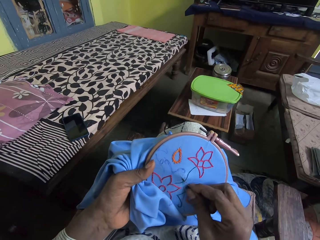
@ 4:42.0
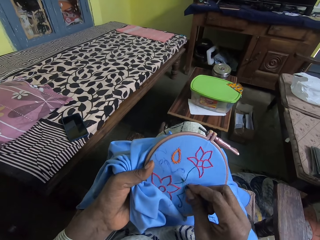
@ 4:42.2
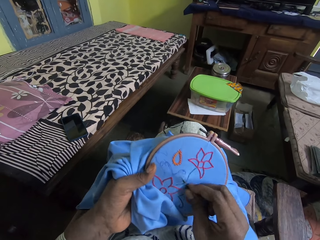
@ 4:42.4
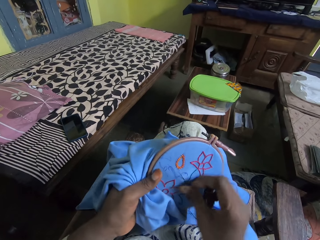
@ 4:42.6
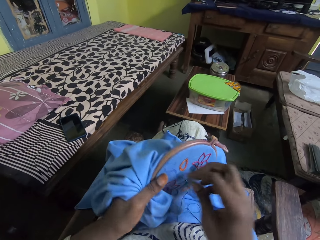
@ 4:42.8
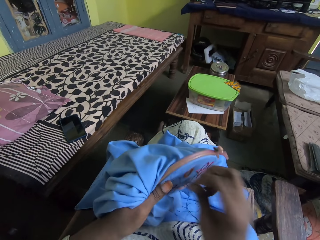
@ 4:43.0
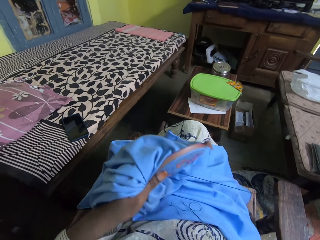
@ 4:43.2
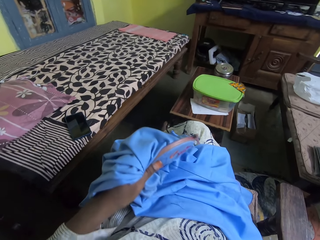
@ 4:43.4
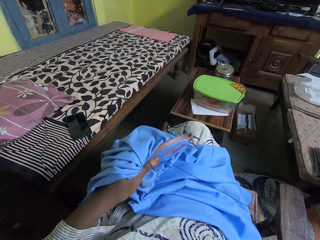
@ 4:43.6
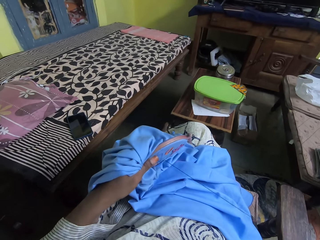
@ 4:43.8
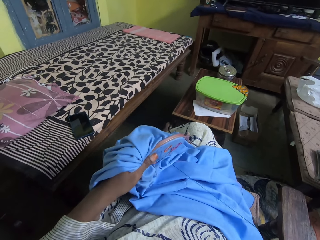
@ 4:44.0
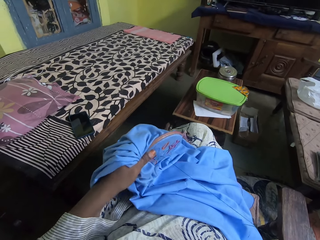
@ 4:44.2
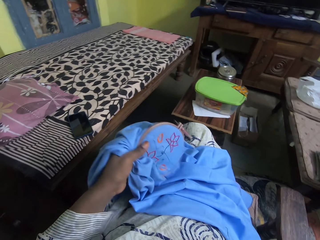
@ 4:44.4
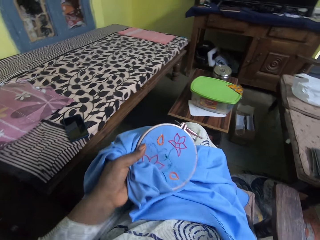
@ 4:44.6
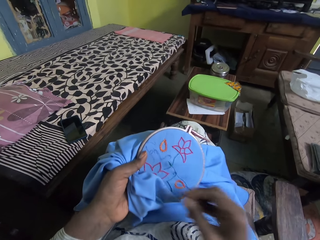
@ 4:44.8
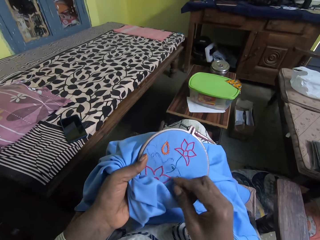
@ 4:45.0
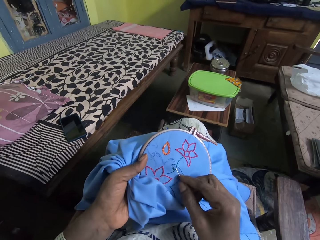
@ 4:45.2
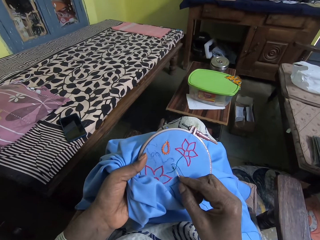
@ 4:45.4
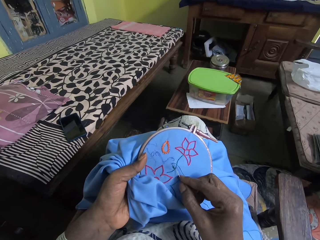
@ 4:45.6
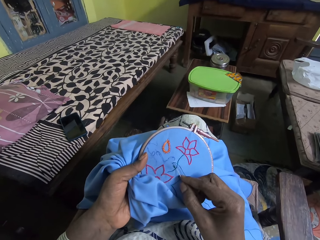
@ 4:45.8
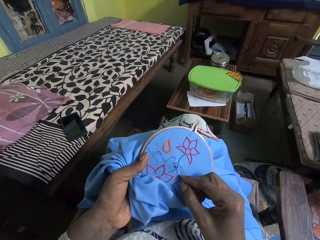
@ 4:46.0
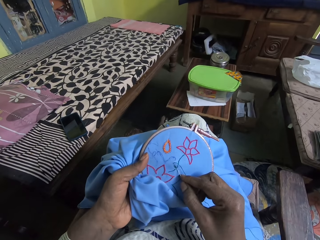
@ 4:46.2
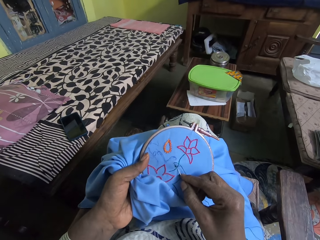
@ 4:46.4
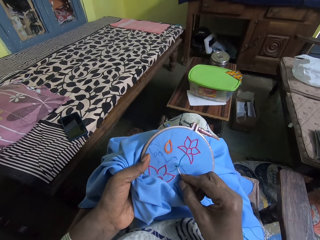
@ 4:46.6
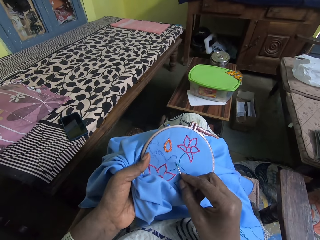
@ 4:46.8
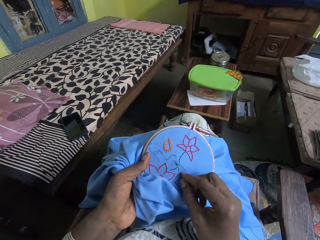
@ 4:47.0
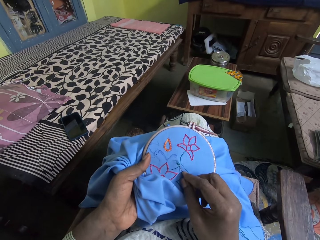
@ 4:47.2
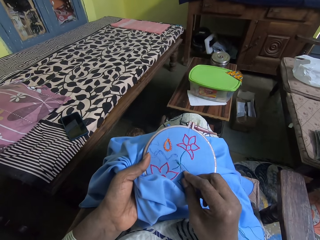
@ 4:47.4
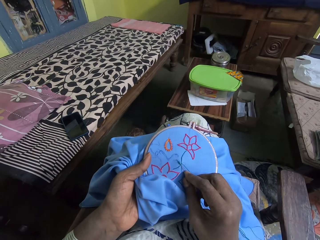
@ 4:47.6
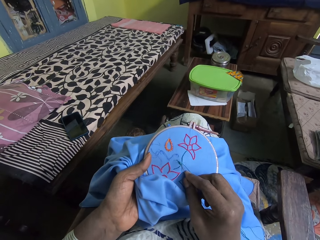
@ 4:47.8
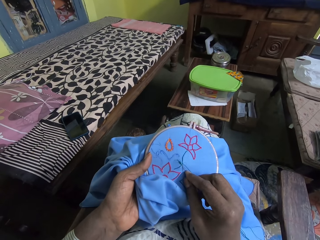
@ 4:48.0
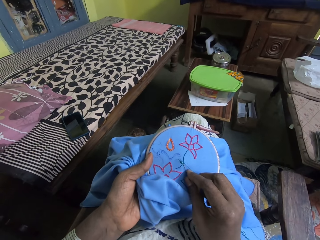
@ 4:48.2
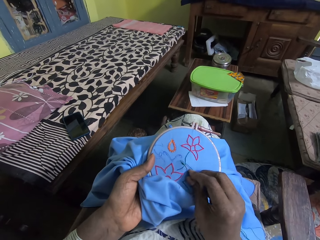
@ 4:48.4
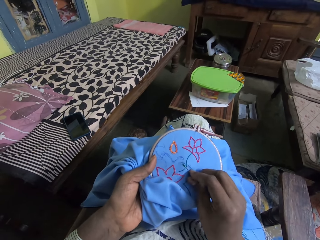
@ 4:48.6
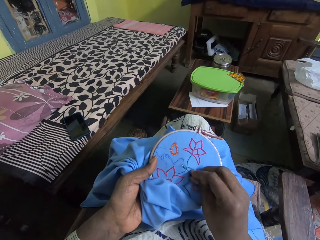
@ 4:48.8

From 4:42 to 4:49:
The camera wearer sews. They pull the thread.

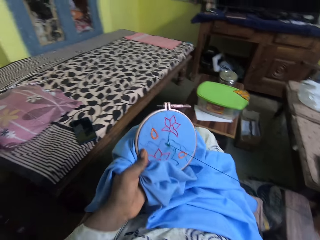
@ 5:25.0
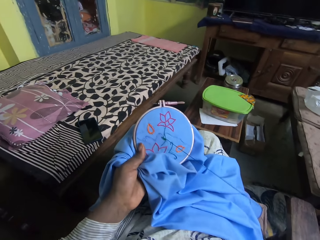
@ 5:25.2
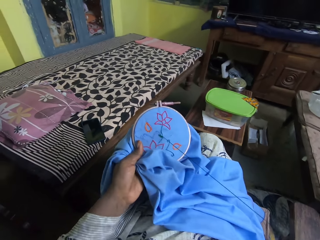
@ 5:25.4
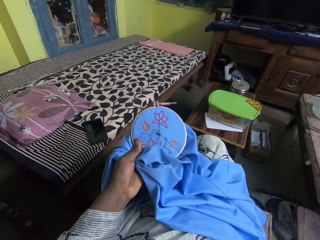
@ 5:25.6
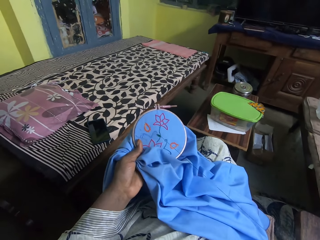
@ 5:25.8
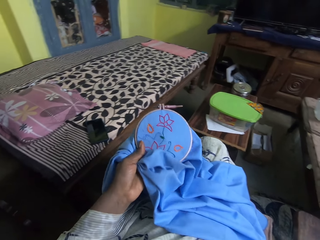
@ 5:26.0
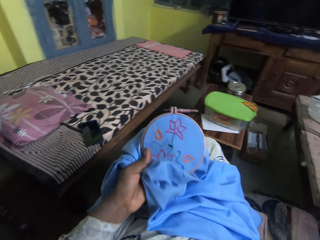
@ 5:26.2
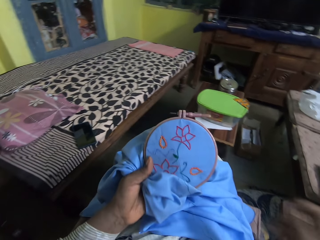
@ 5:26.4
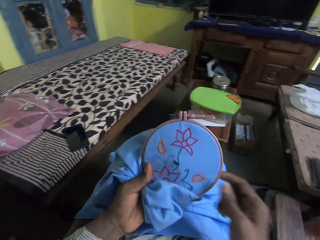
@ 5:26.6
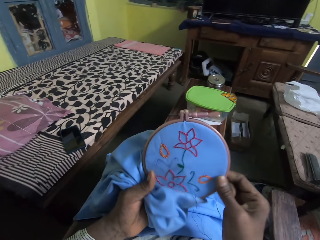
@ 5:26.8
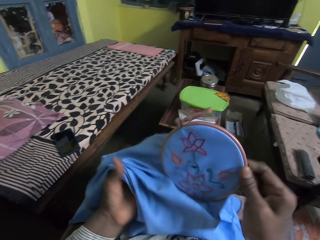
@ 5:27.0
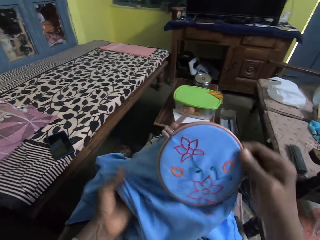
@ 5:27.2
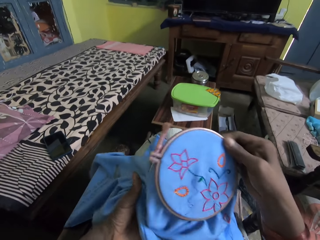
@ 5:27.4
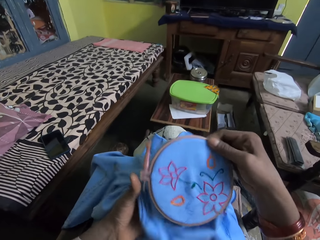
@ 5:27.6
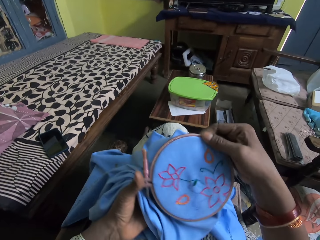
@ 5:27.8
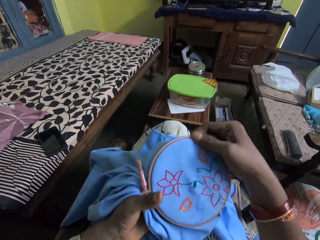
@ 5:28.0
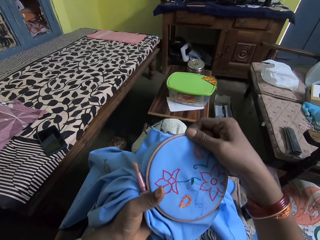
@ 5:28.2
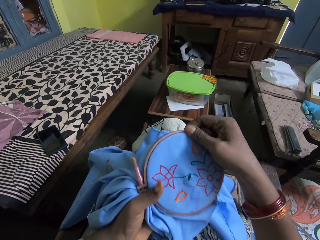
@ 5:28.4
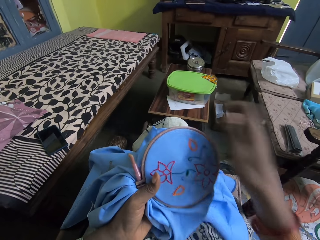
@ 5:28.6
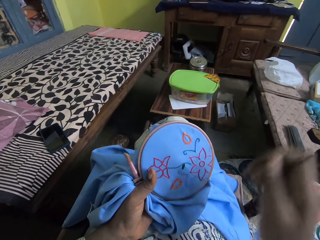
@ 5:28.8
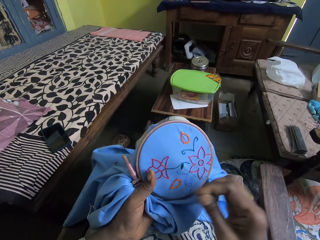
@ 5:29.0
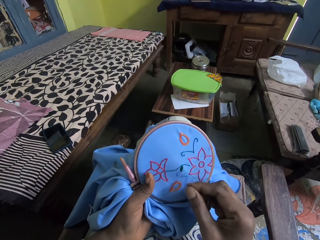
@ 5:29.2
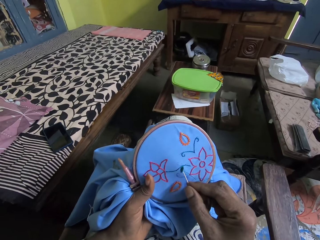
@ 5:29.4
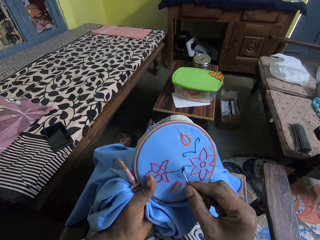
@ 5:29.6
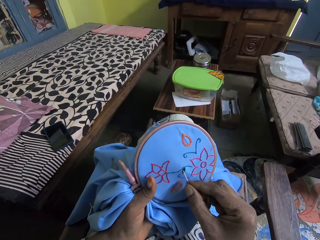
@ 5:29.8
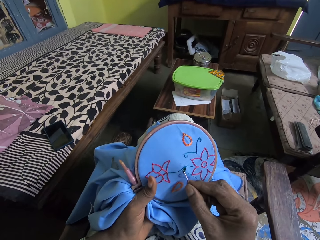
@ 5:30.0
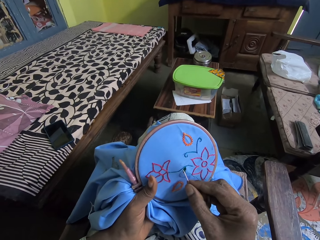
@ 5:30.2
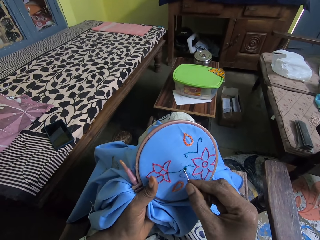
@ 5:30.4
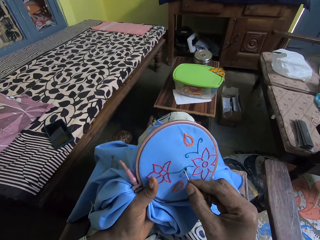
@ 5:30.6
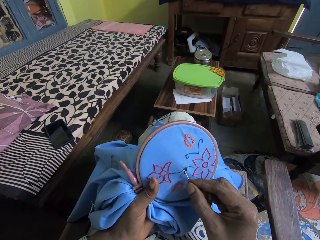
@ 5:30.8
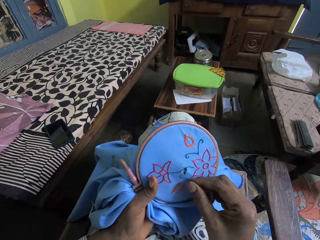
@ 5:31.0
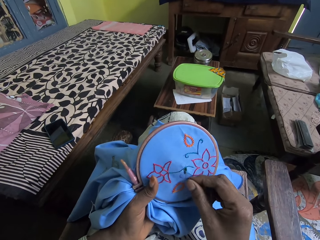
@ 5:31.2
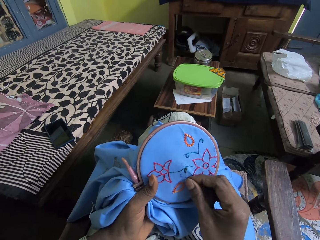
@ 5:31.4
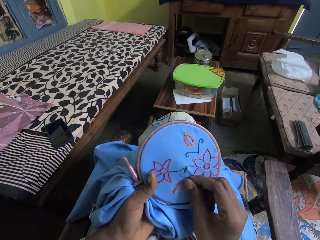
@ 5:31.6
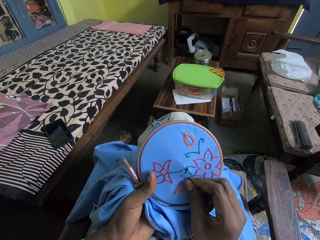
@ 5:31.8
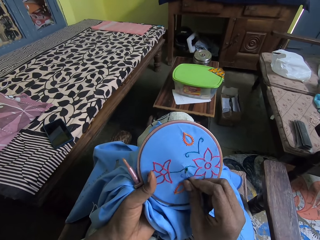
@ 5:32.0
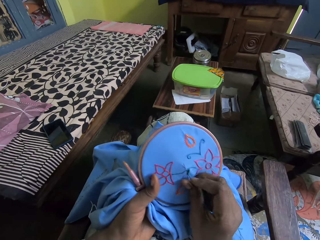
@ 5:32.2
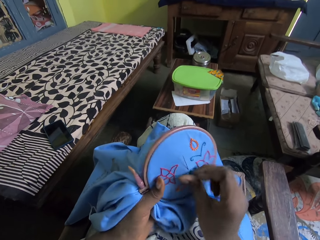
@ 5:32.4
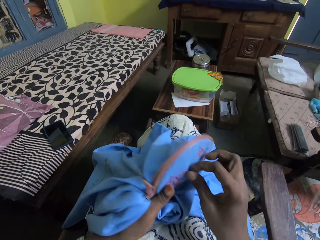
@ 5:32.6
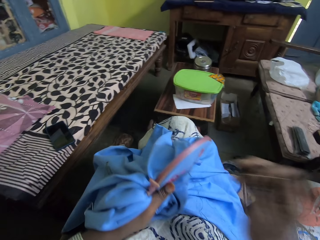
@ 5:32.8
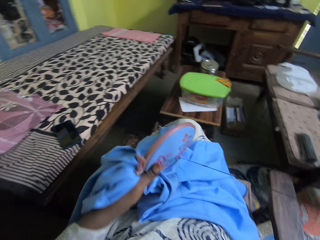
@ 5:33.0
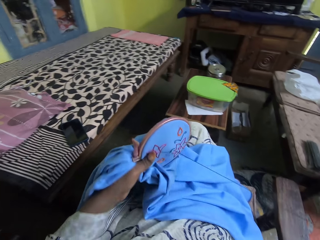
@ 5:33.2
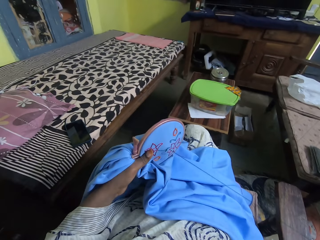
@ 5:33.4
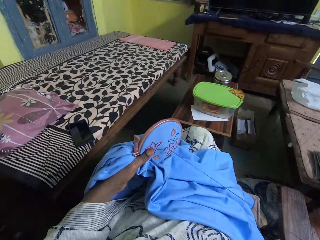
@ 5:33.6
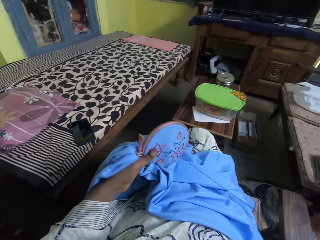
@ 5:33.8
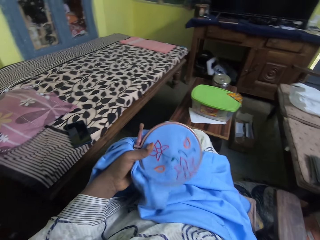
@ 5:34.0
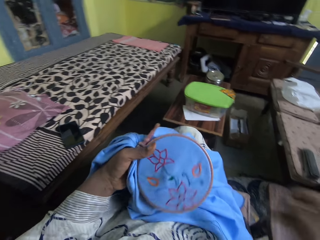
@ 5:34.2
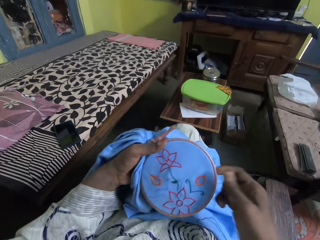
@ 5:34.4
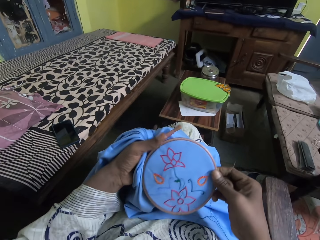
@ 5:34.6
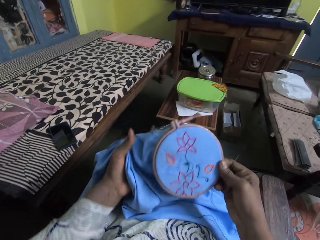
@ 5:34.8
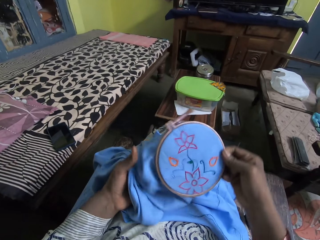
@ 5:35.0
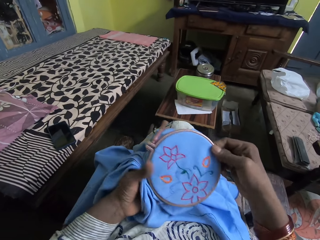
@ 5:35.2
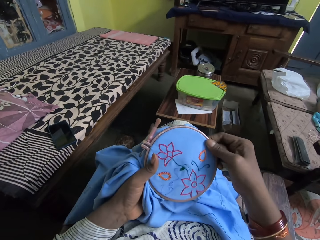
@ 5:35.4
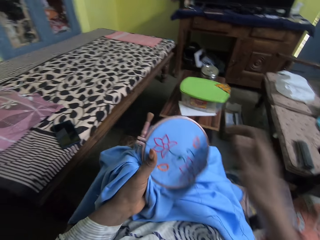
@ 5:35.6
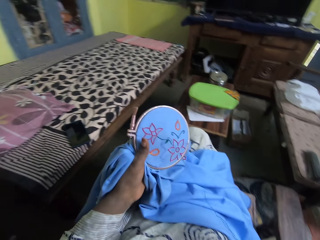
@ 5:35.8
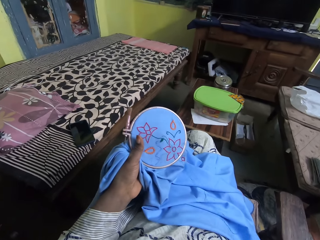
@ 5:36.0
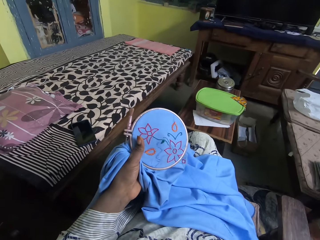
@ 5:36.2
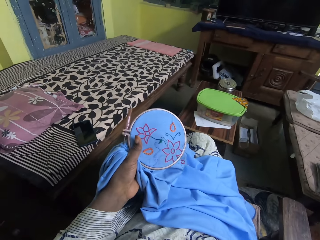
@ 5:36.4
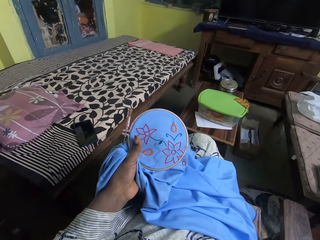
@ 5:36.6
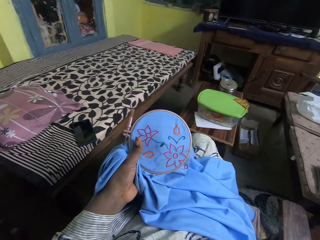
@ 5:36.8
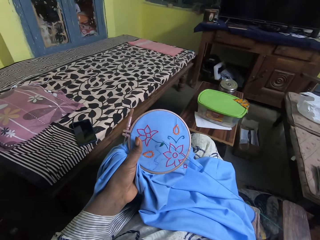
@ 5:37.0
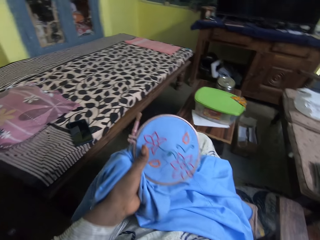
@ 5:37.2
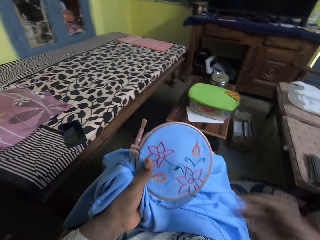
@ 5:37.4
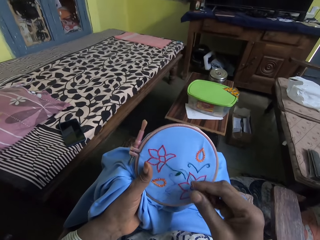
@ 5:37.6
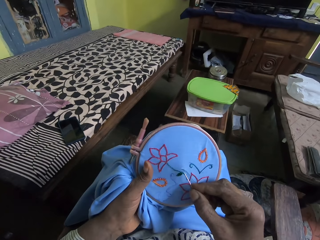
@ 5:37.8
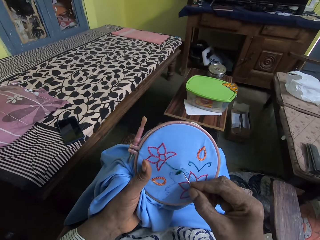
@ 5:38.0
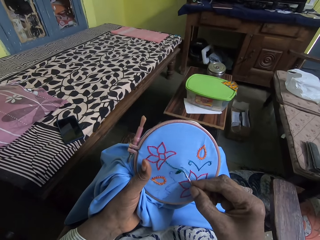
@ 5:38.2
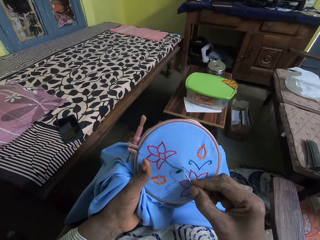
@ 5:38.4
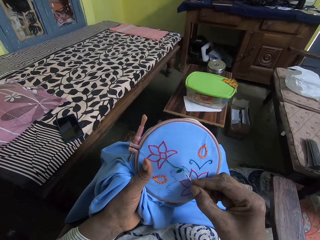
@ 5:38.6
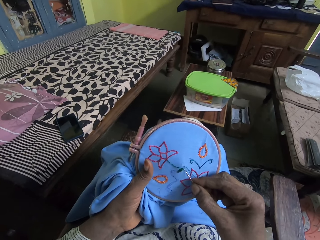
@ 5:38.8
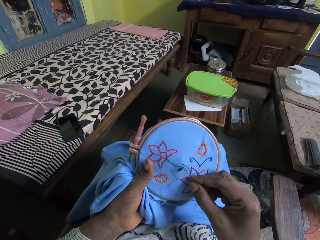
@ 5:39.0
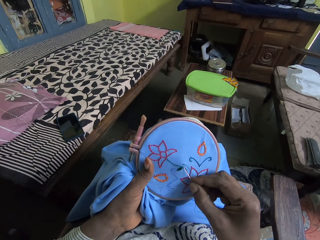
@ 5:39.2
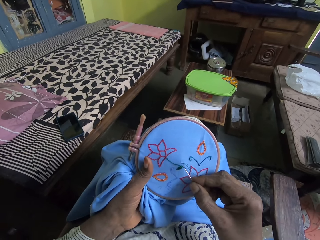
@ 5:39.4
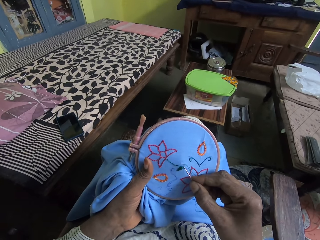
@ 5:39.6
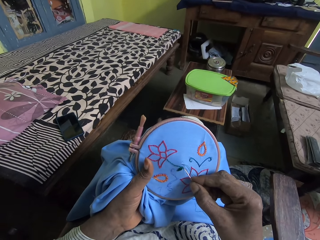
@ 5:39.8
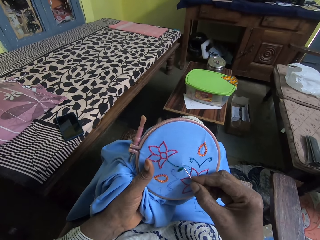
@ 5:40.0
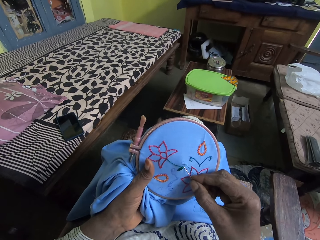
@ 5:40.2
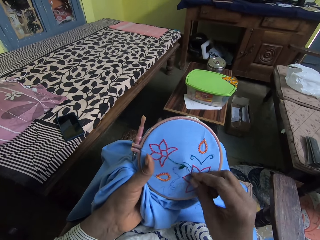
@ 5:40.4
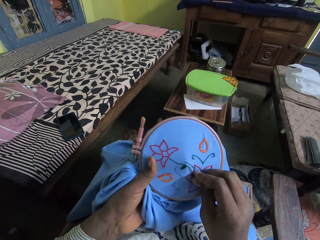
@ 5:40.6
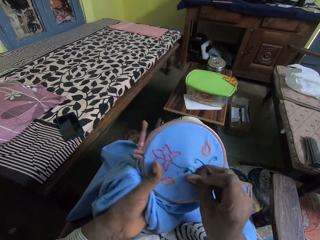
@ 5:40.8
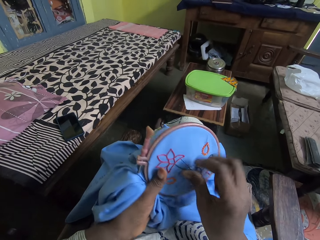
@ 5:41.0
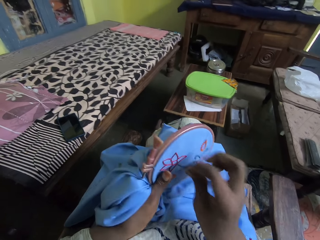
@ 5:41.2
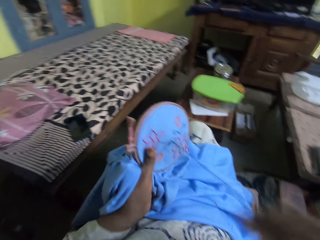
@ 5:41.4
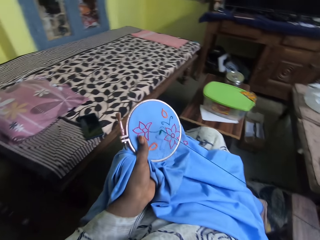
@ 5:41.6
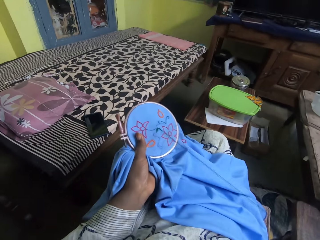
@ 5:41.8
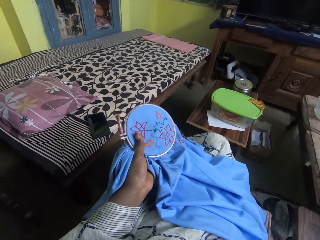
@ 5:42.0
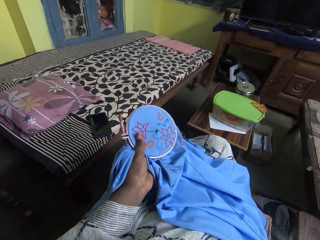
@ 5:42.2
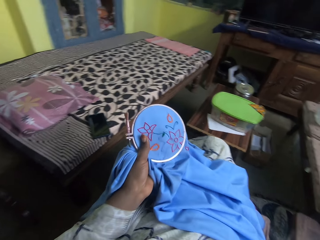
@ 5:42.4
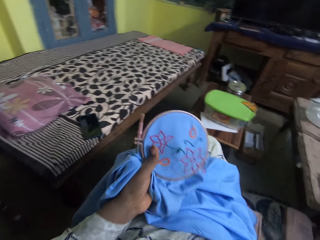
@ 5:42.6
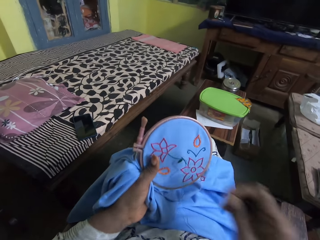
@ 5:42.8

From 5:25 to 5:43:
The camera wearer turns the embroidery hoop. They embroider with a needle and sewing thread. They turn the embroidery hoop. They pull the sewing thread. They embroider with the needle and sewing thread.
